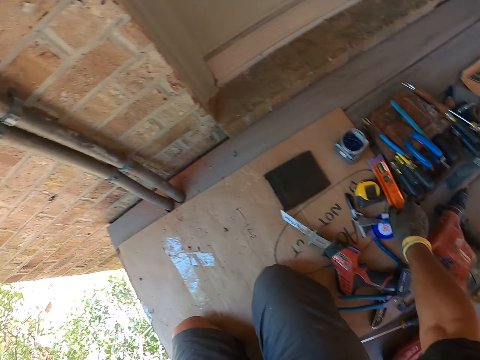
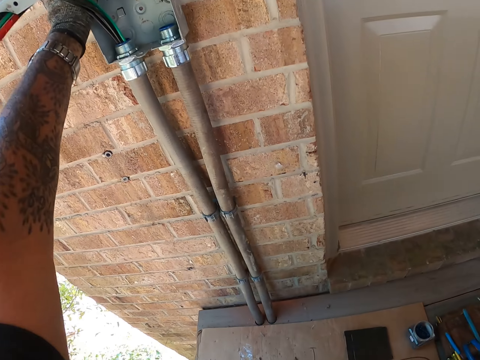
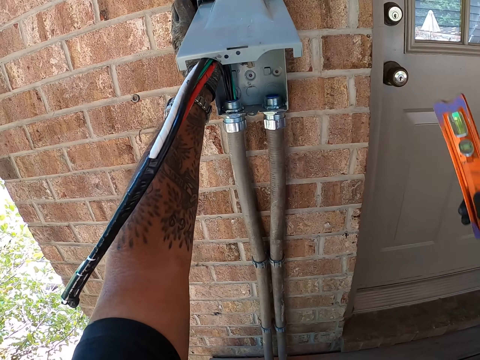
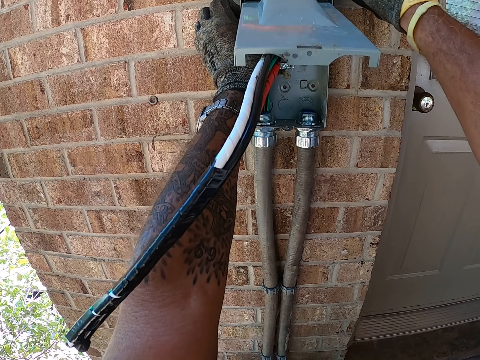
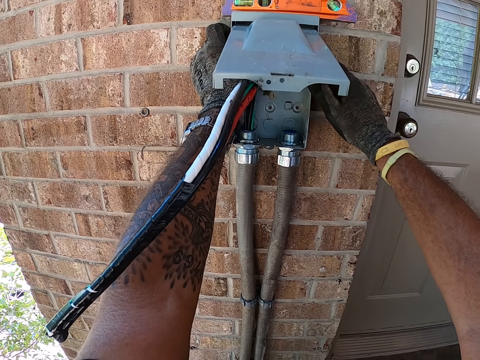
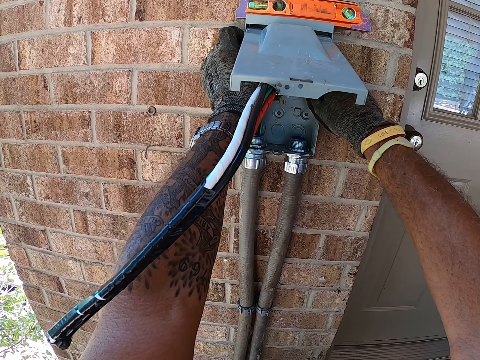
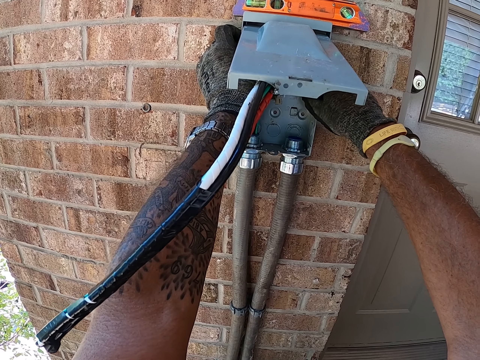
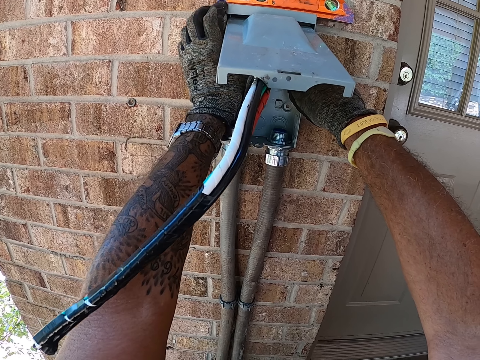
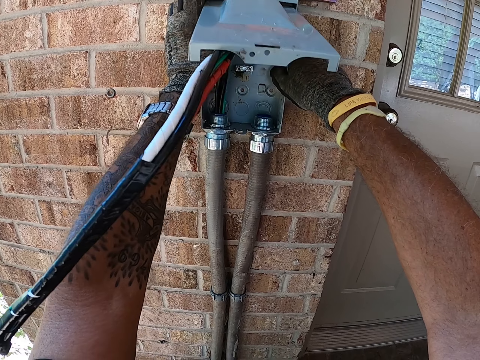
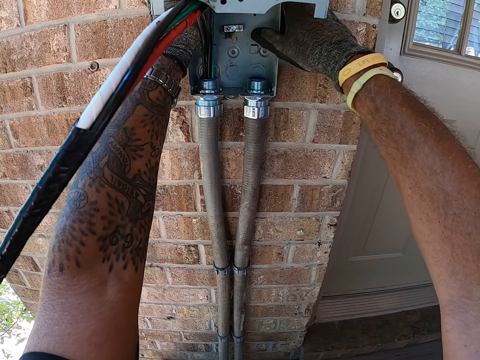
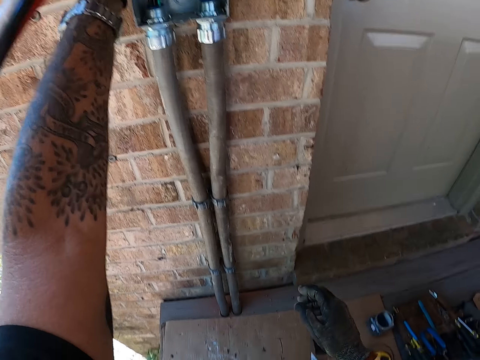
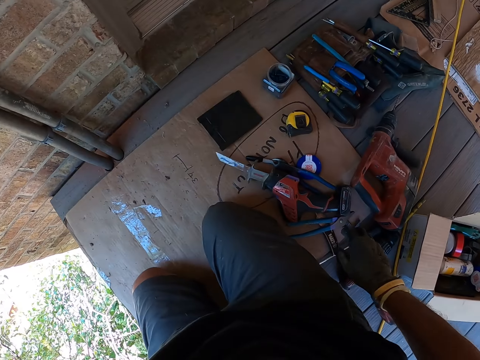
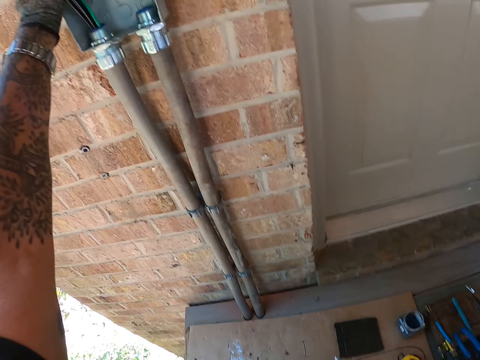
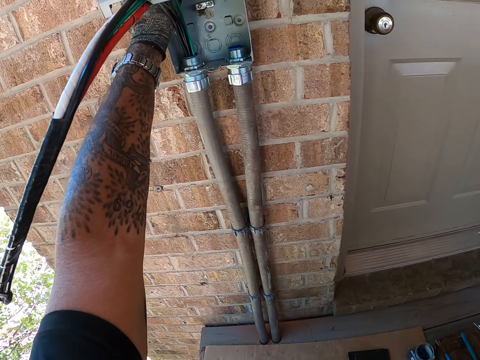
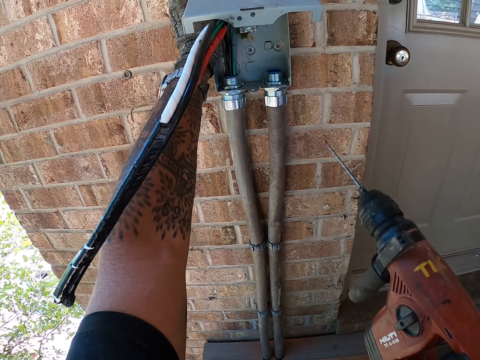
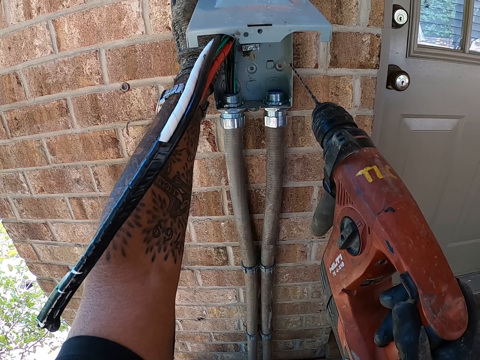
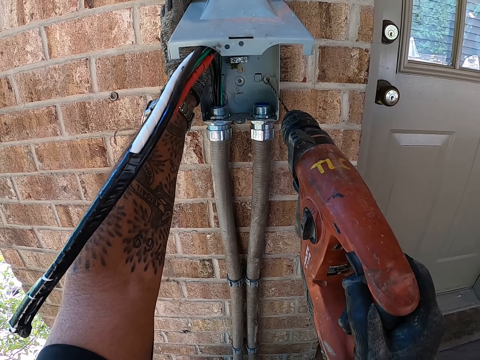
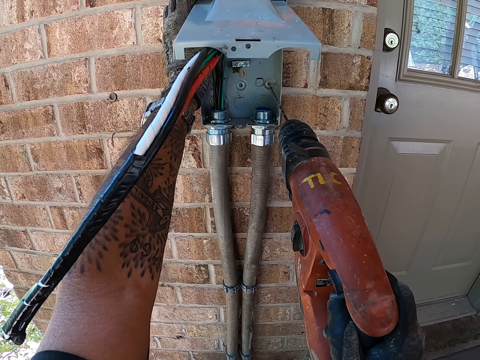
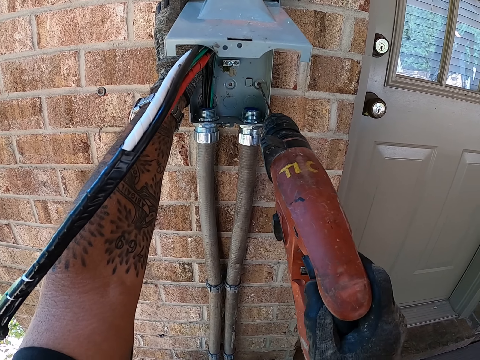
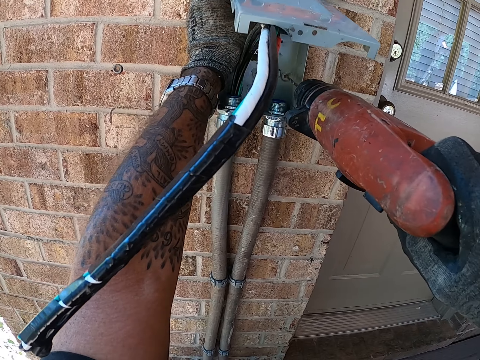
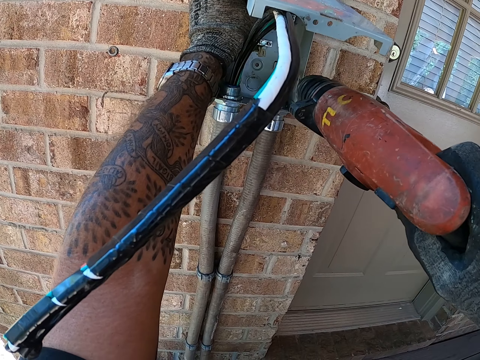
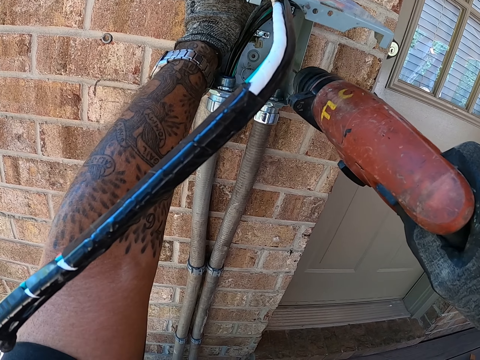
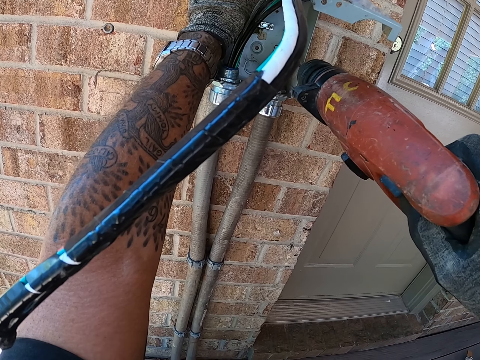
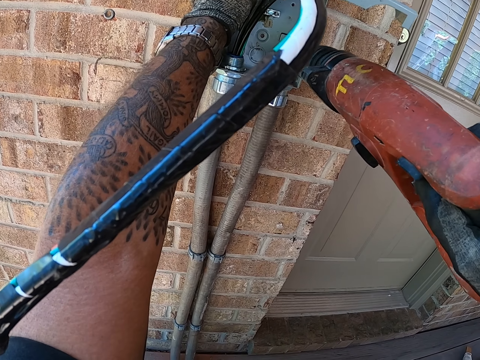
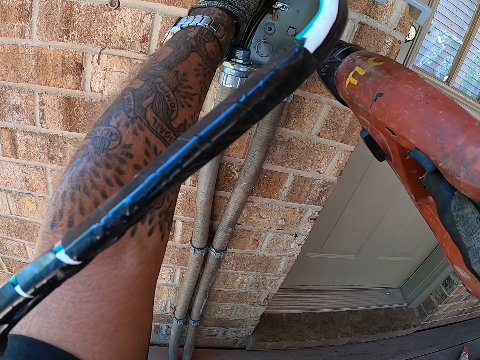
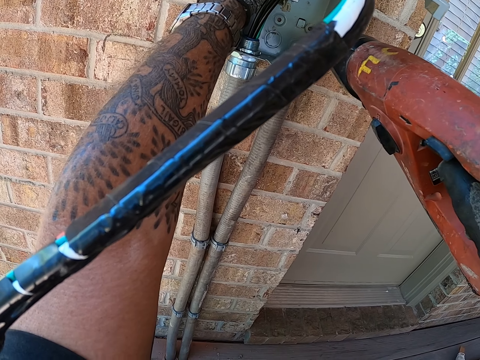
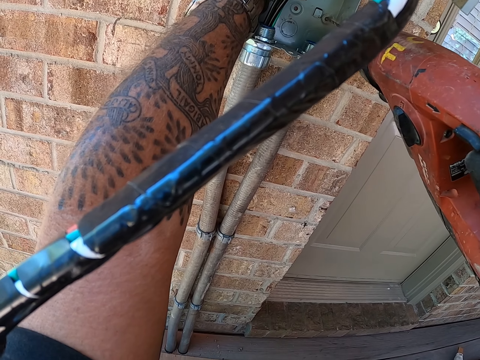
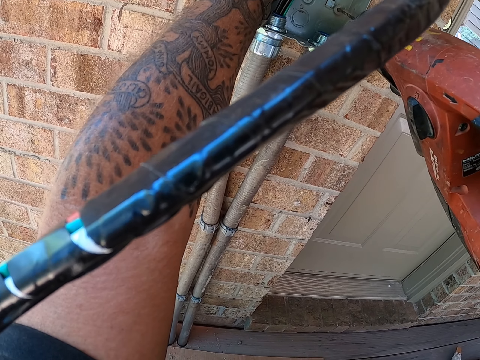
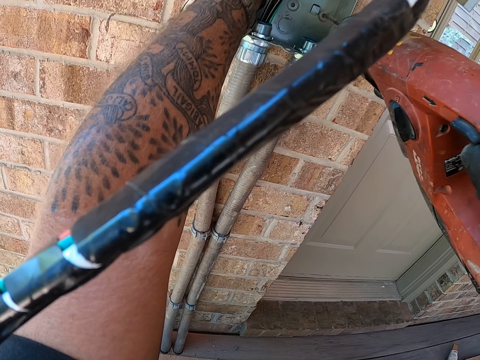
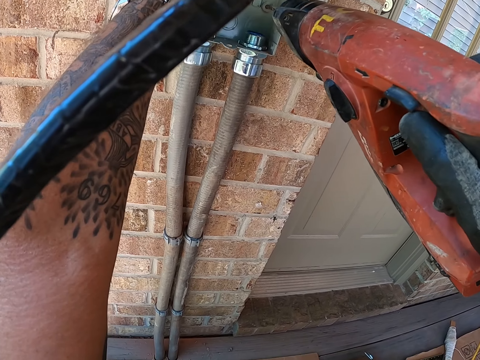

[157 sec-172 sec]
The camera wearer picks up something on the carton. They put the object on top of the meter box. They hold the box on the wall. They look around. They pick up a hand drill on the carton. They drill the wall with the hand drill.

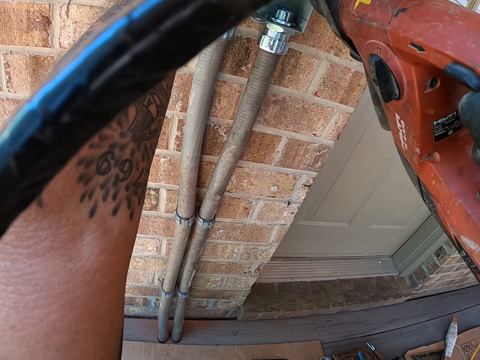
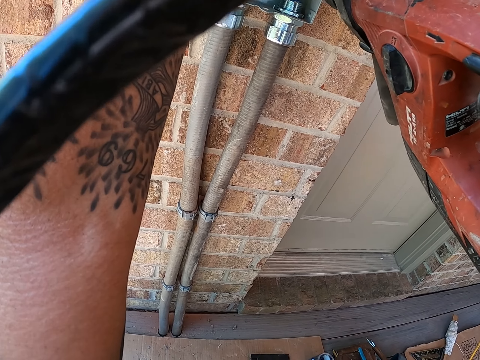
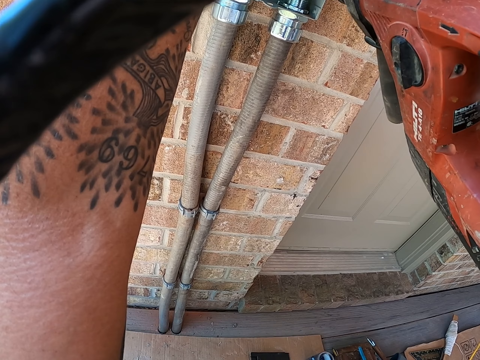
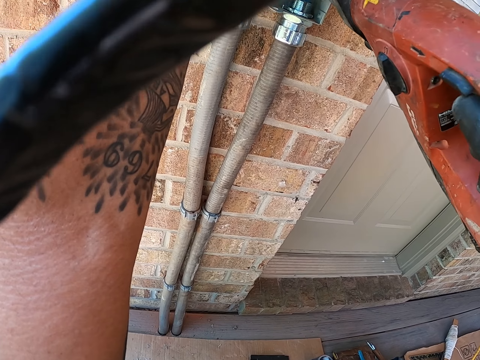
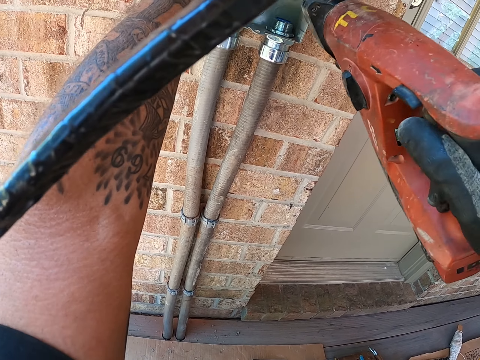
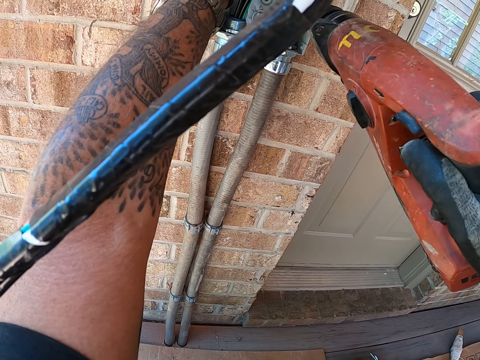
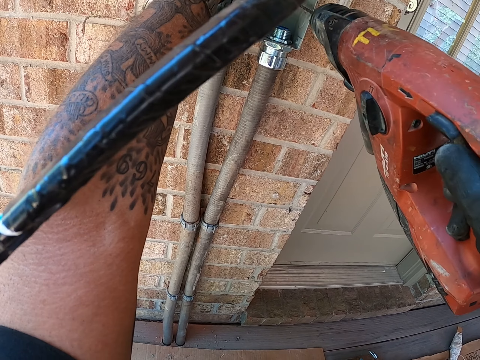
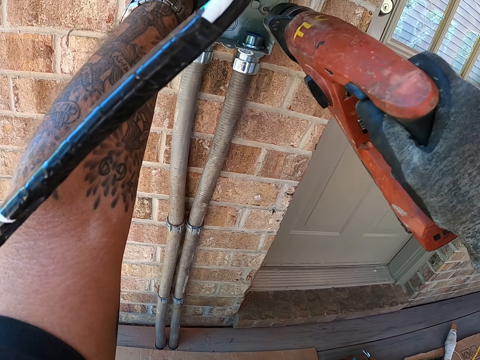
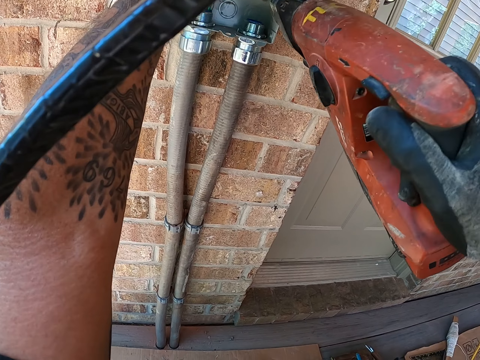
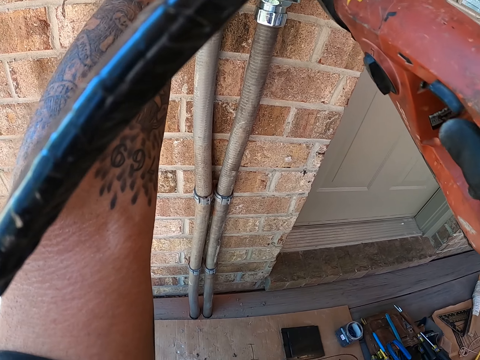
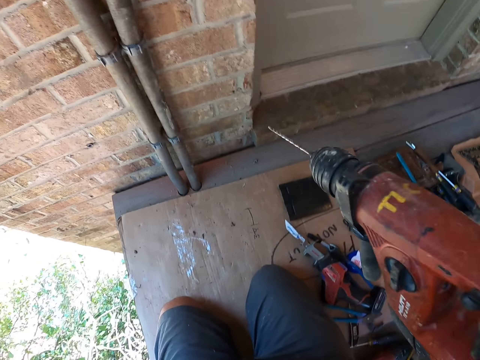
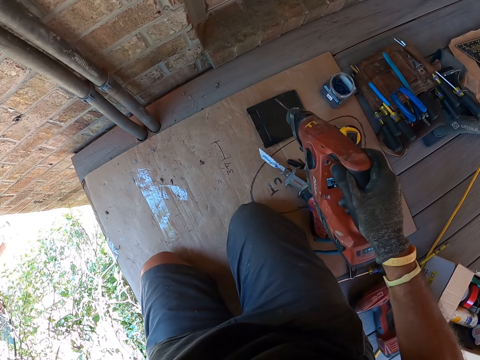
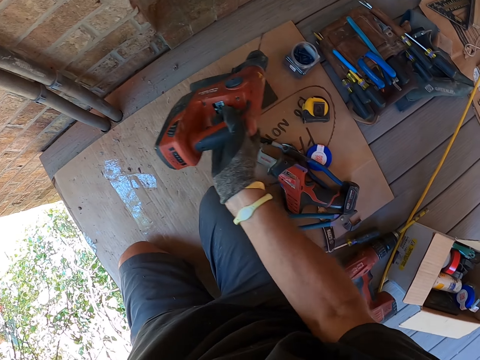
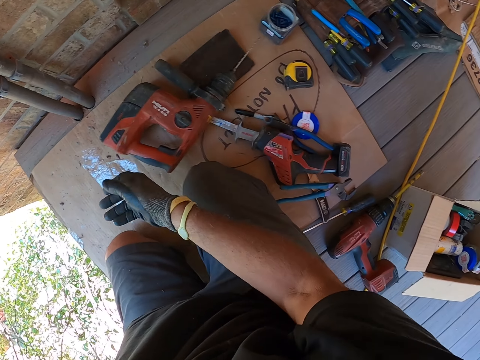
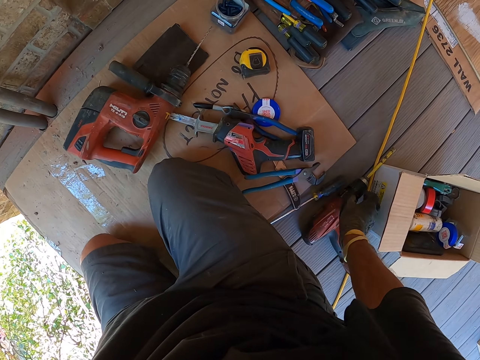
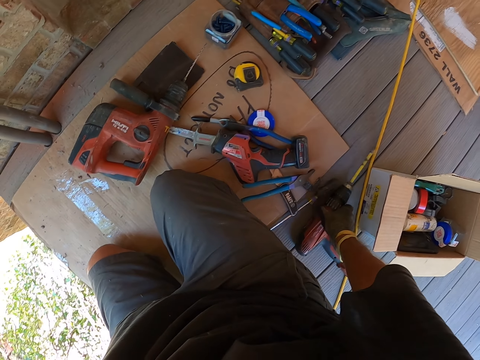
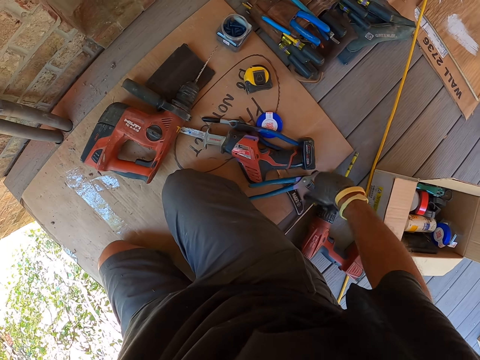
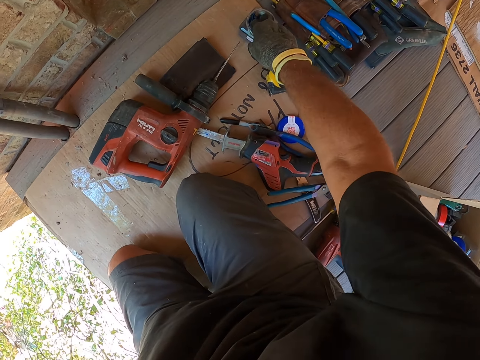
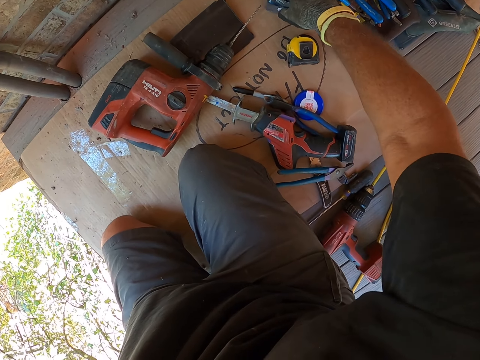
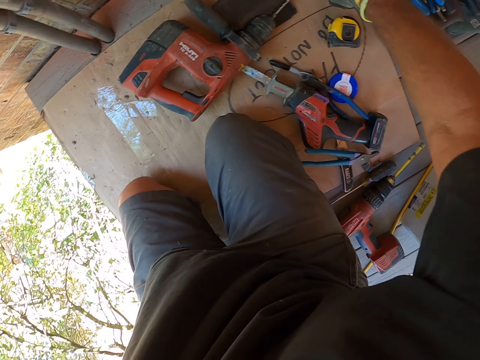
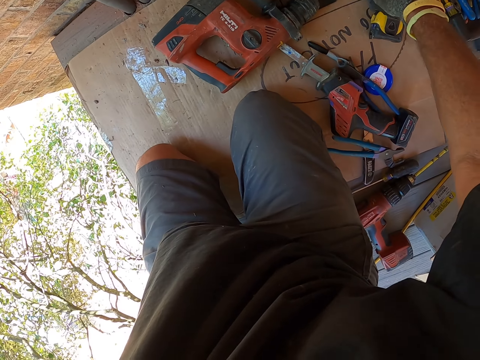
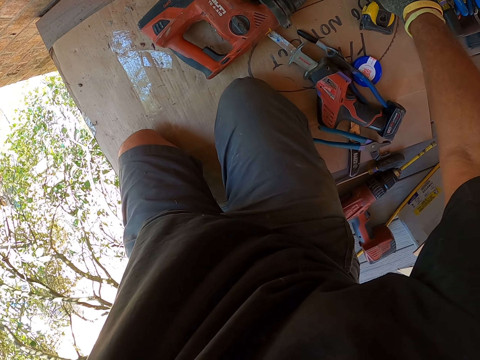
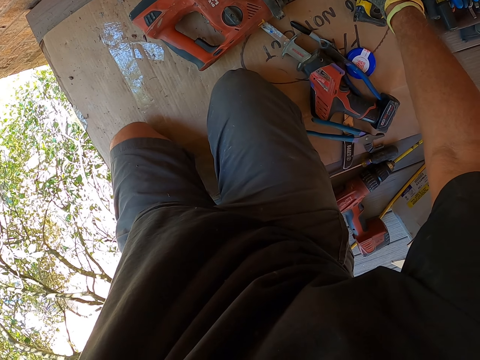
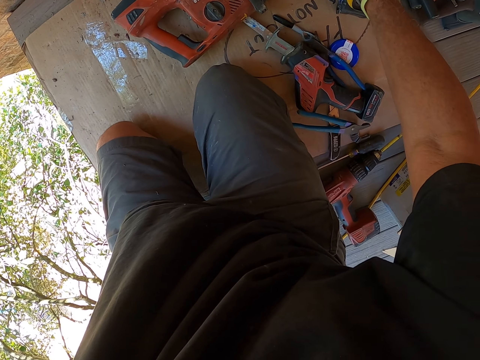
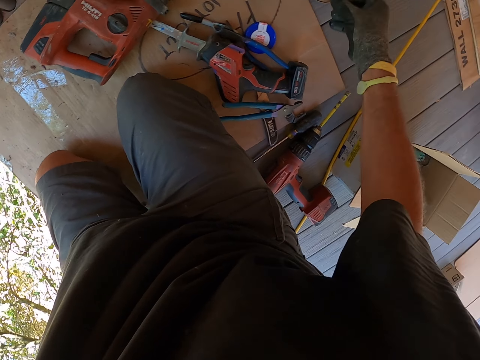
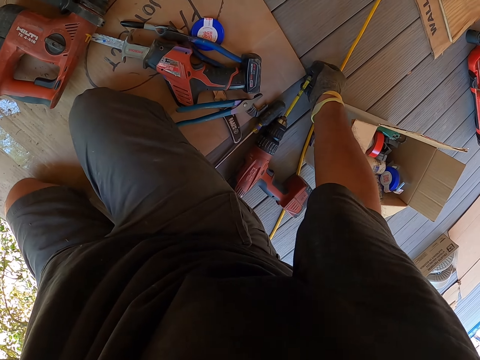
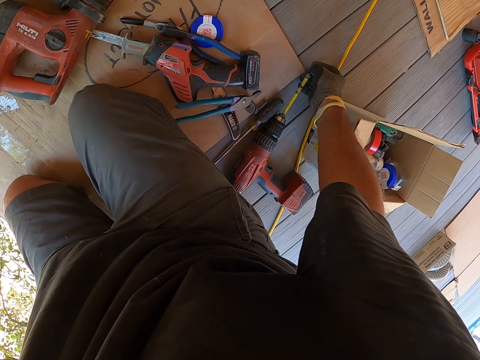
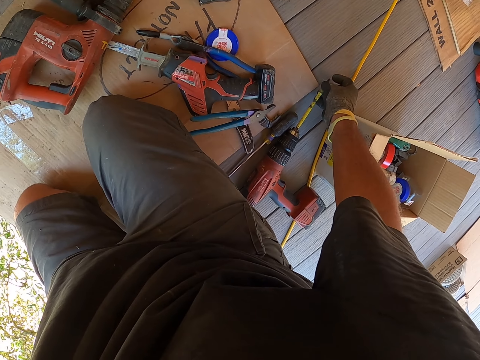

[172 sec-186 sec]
The camera wearer moves around. They put the hand drill down on the carton. They move the hand drill on the floor. They pick up a screw in a container. They put the screw on the floor.
